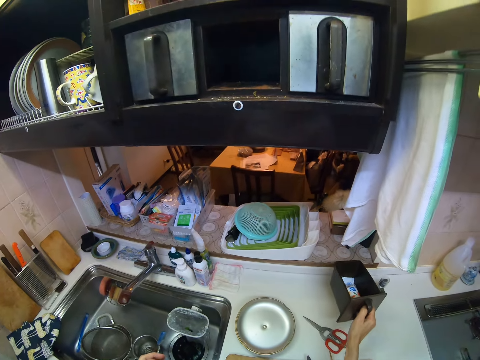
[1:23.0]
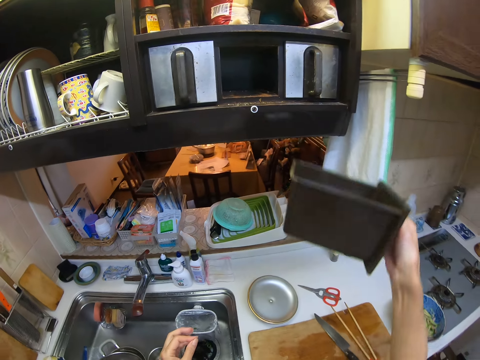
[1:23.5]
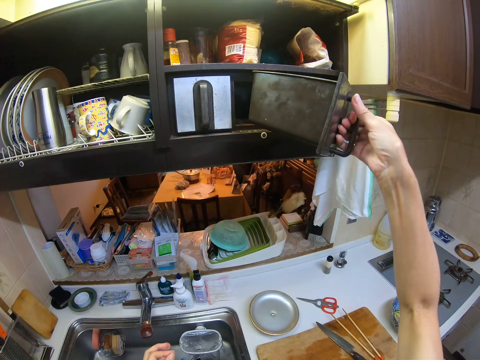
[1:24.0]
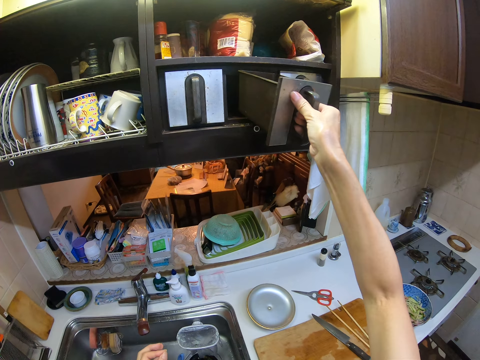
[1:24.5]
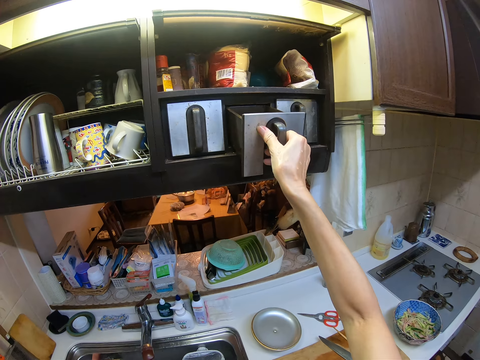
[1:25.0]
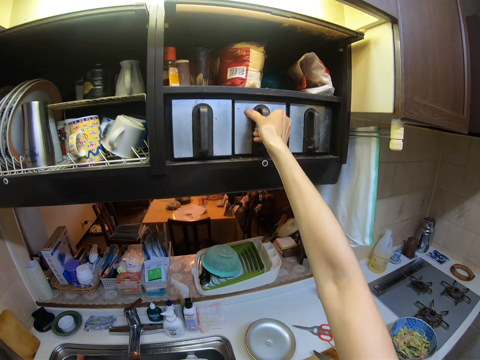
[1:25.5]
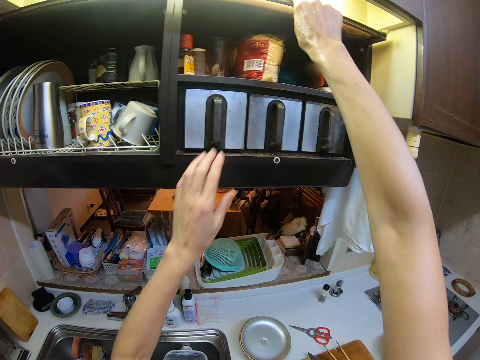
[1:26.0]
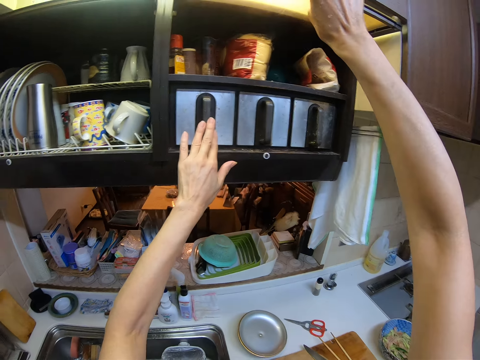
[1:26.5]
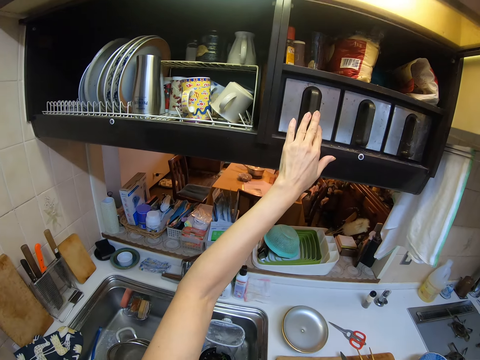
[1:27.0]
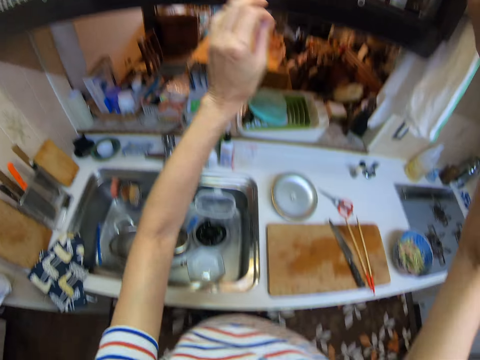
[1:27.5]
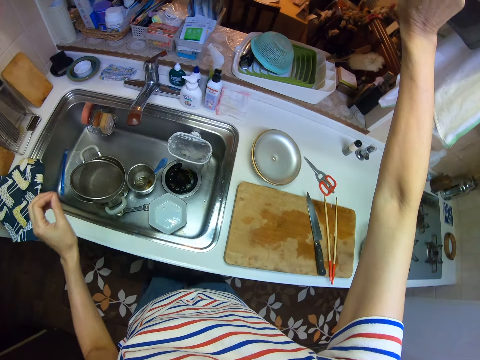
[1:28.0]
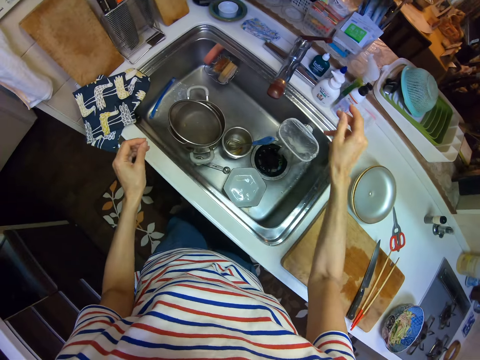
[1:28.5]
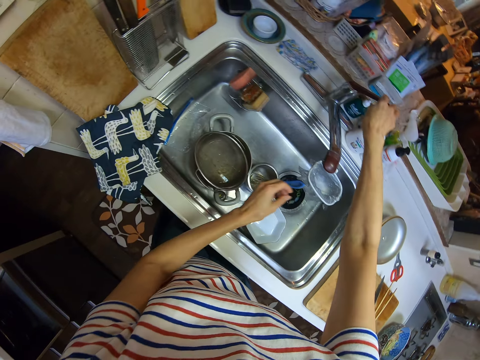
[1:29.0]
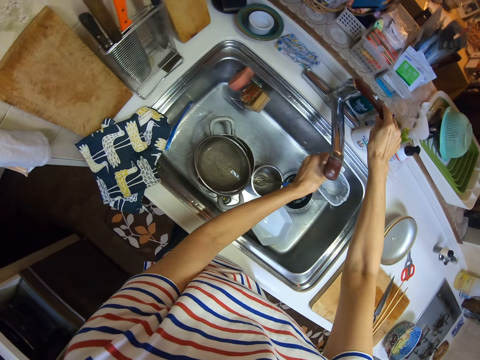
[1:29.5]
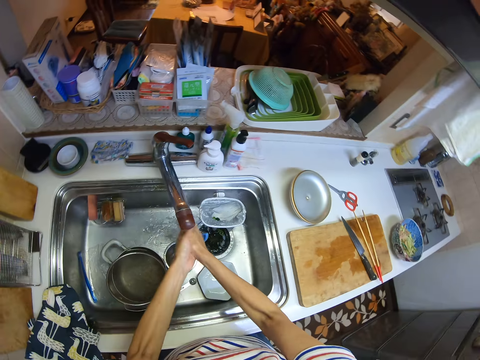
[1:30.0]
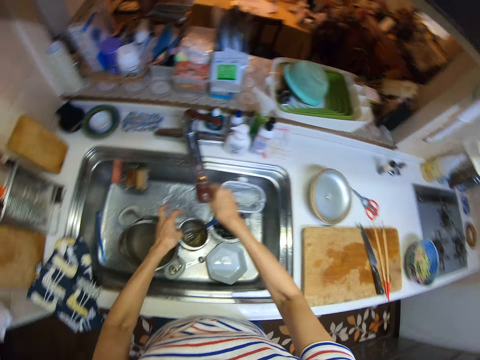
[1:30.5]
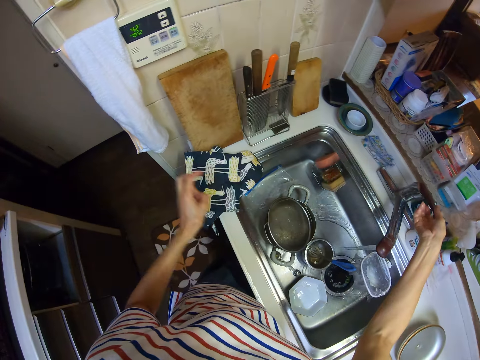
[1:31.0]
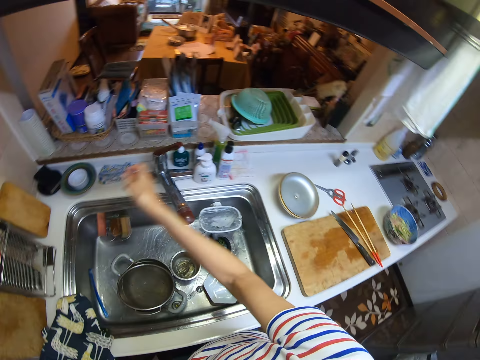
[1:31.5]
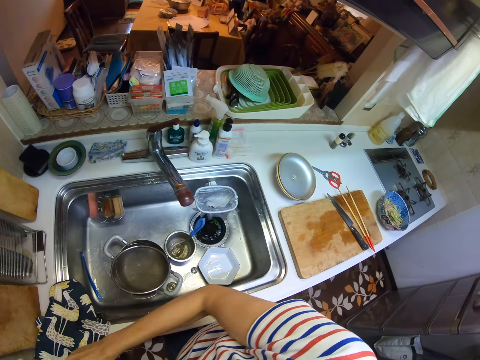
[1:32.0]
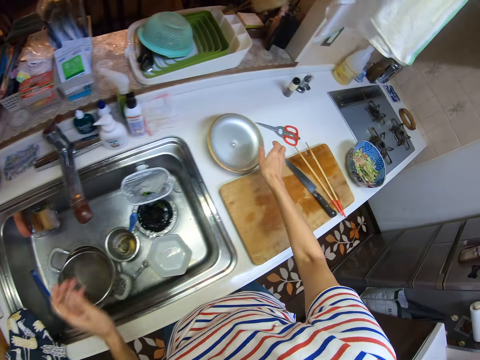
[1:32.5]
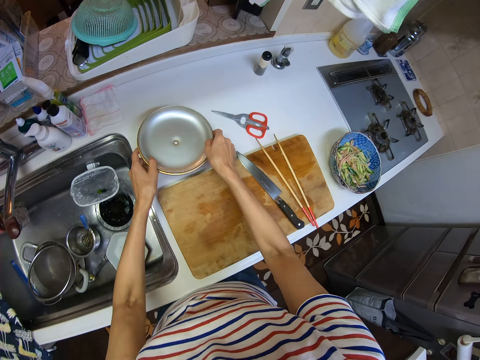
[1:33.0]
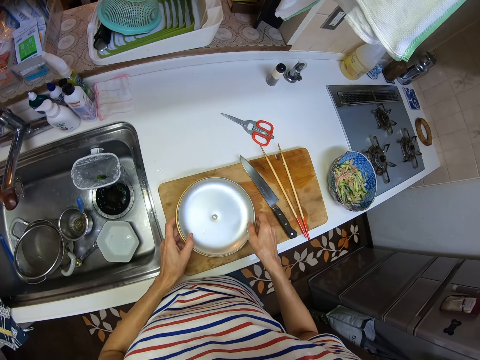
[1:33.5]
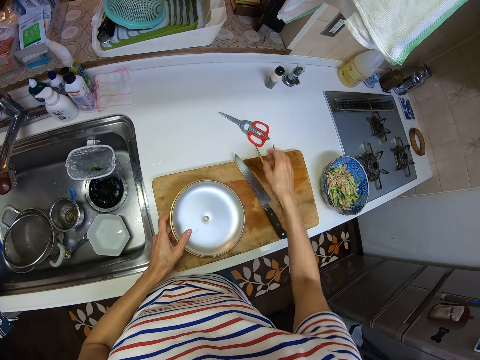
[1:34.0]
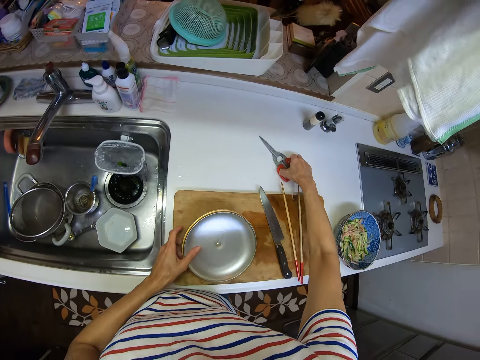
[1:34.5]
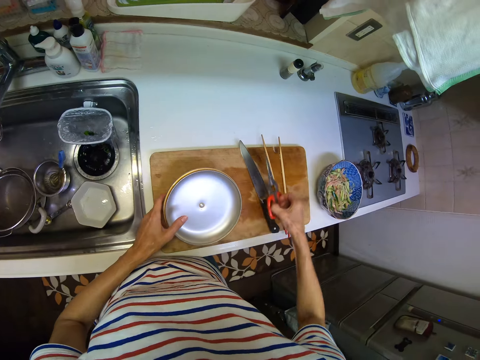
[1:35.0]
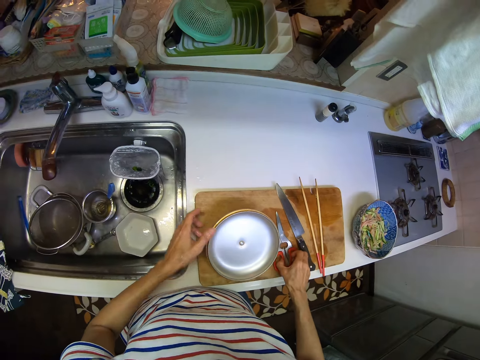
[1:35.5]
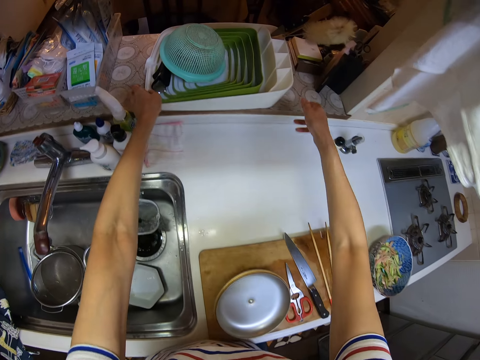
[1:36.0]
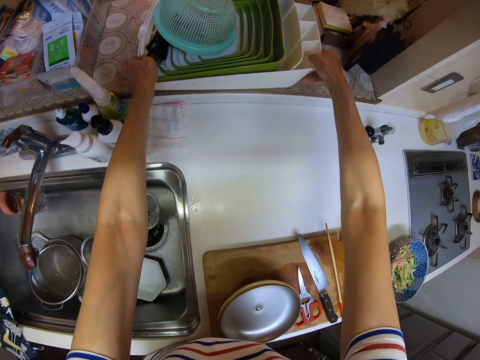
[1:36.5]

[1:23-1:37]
The camera wearer lifts the storage box. She places the compartment into the cupboard. She pulls down the shelf cover. She shuts the cupboard. She opens the tap. She rinses her hands. She switches off the tap. She wipes her hands. She holds a lid. She moves the lid of a pot on the cabinet to the chopping board. She picks up the scissors on the cabinet. She drops the scissors on the chopping board on the cabinet.

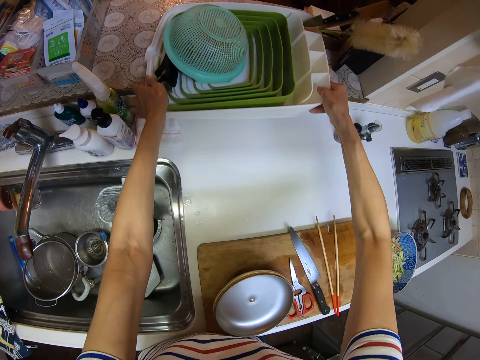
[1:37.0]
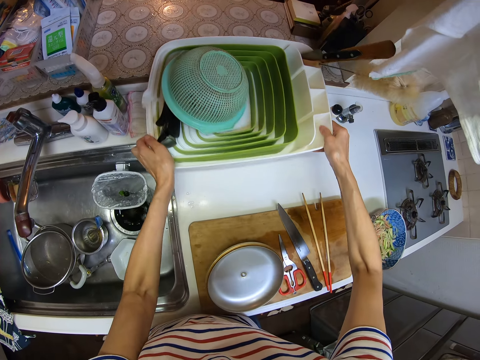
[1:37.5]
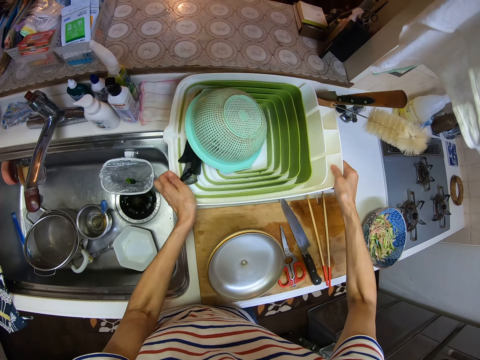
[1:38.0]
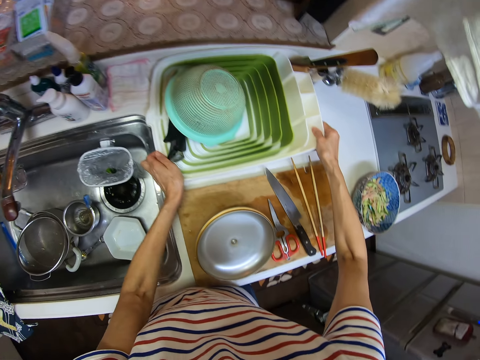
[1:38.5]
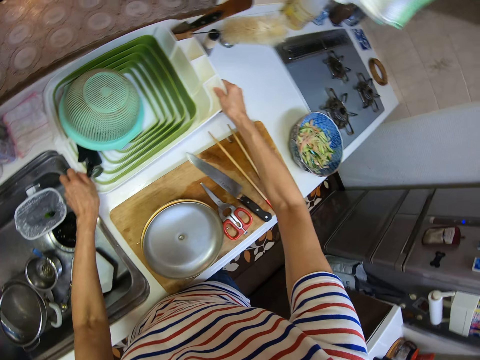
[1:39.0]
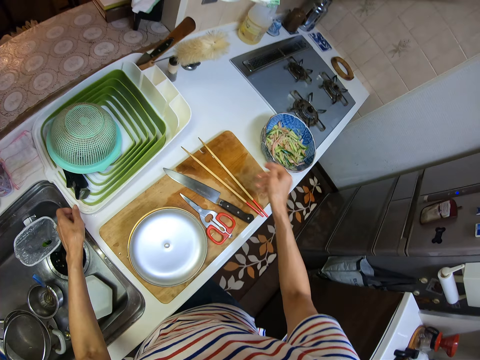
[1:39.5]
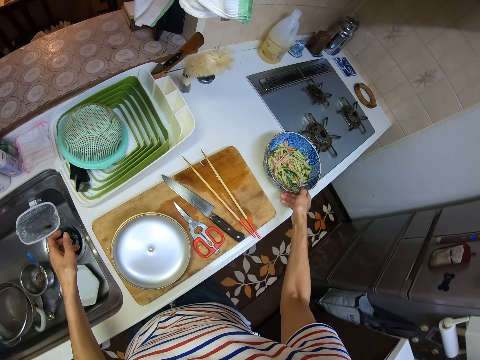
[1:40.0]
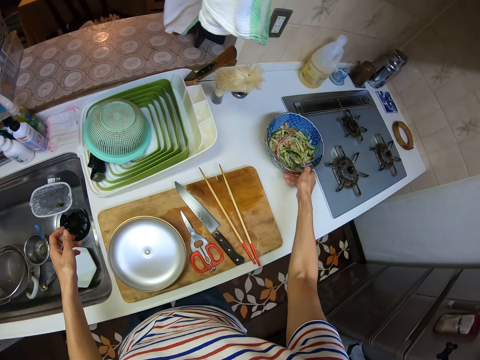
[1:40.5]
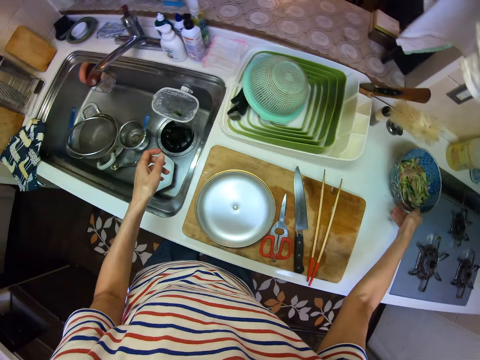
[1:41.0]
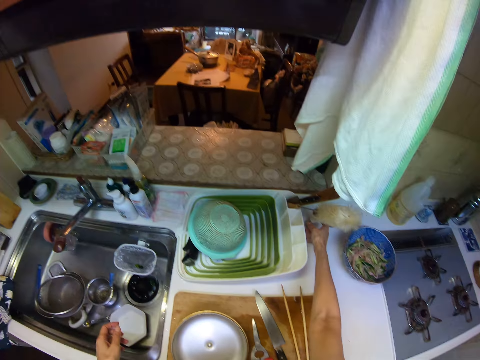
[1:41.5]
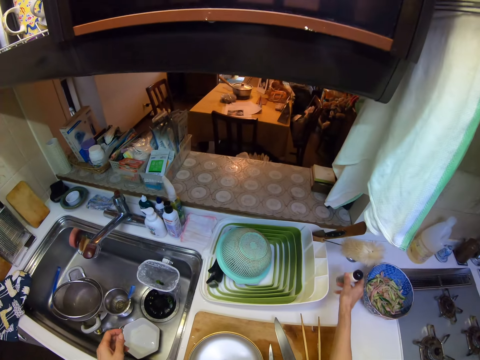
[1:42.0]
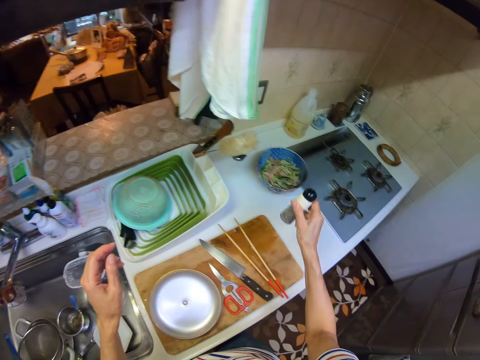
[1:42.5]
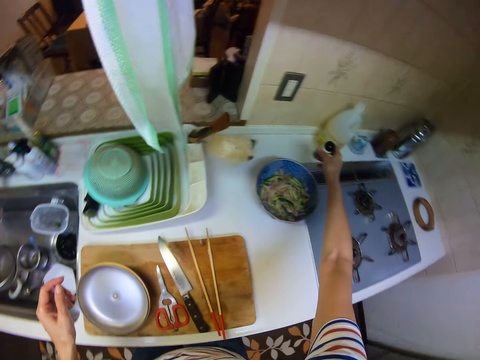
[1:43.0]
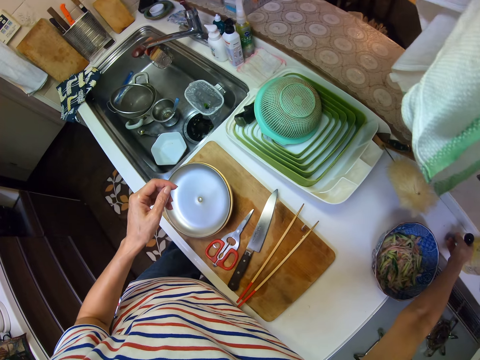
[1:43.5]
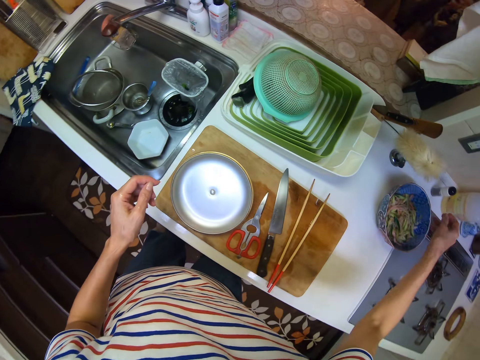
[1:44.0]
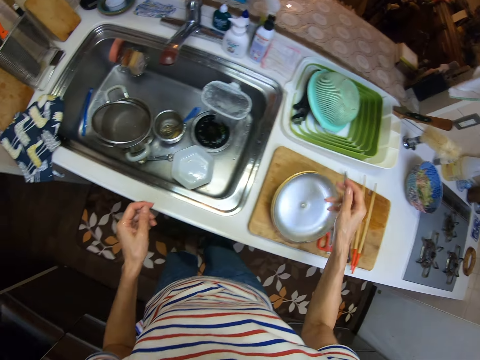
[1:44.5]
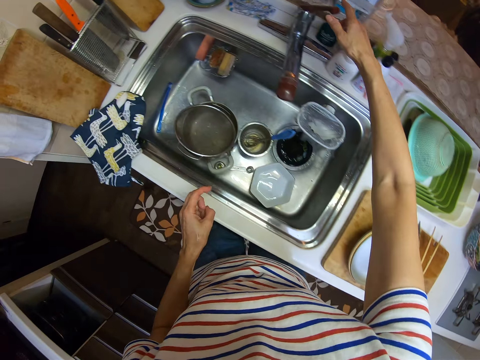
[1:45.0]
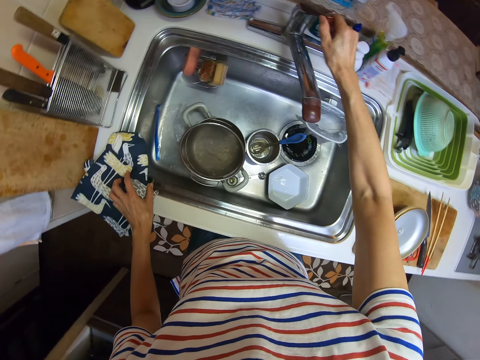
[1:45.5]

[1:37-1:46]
The camera wearer moves a plate rack to the cabinet. She holds the plate rack. She puts down the plate rack. She moves a bowl on the cabinet with her right hand. She picks up a bottle and moves the bottle on the cabinet with her right hand. She puts down the bottle. She opens the tap.

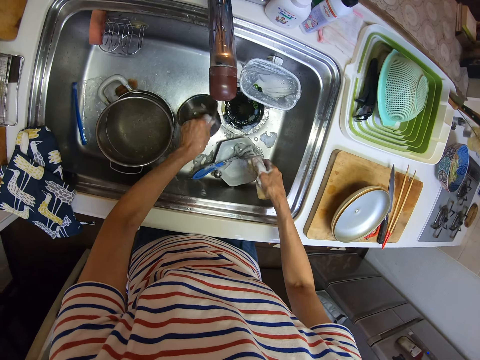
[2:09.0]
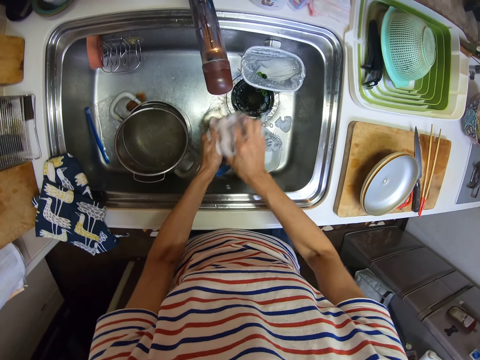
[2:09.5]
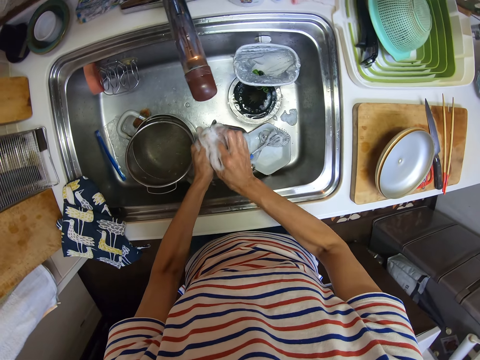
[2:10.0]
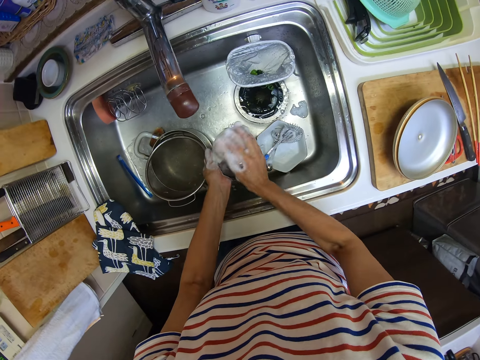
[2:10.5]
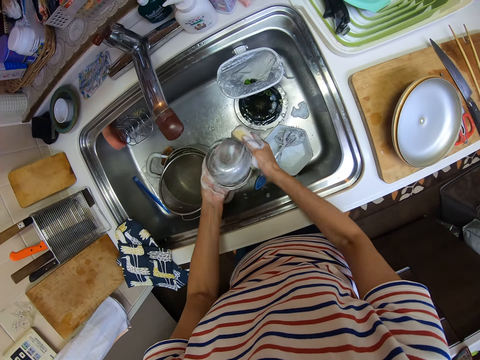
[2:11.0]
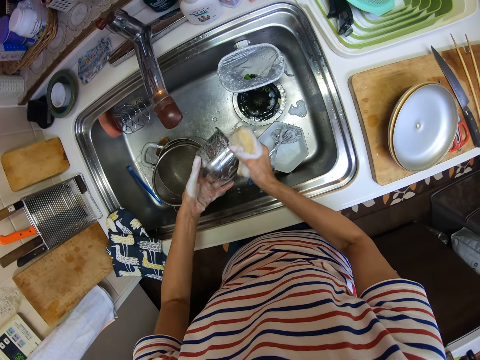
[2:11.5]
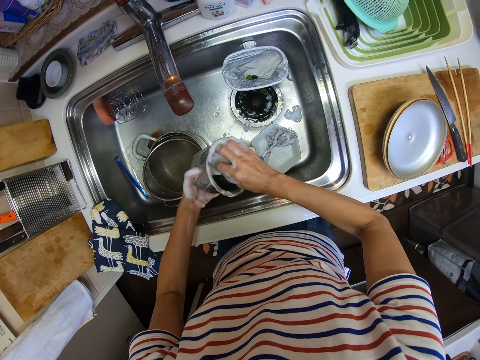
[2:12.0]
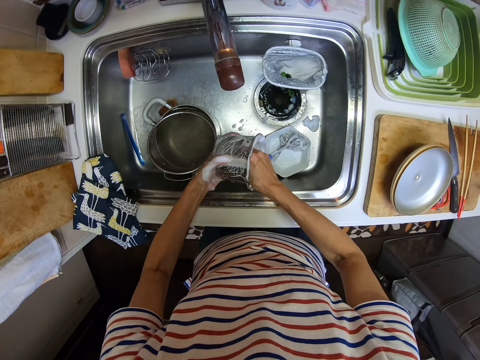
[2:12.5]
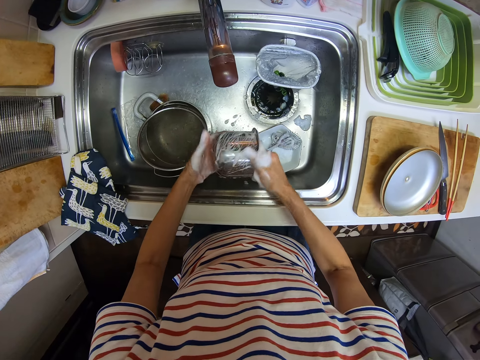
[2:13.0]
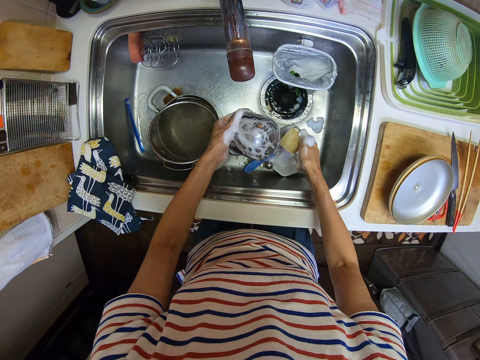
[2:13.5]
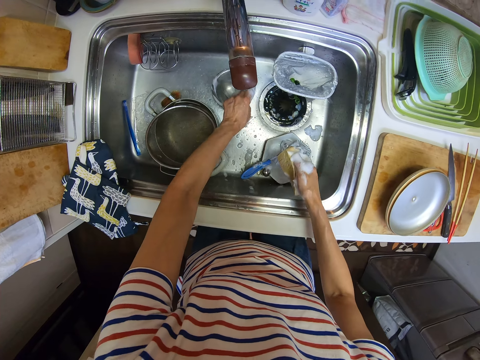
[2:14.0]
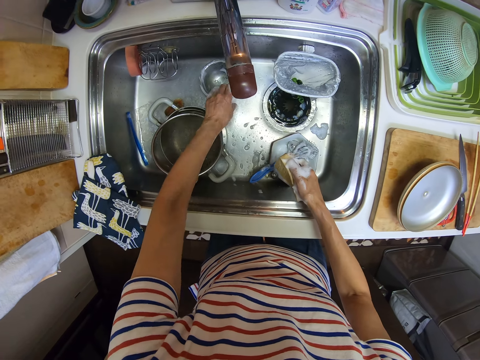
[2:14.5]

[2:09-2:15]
The camera wearer picks a bowl in the sink with her left hand. She washes the bowl with the foam. She drops the plate in the sink.
